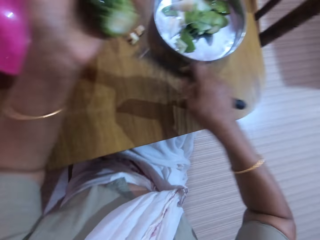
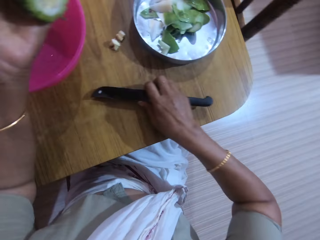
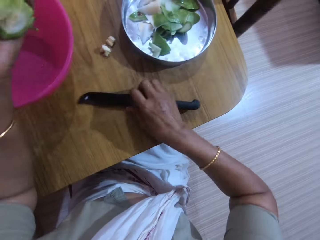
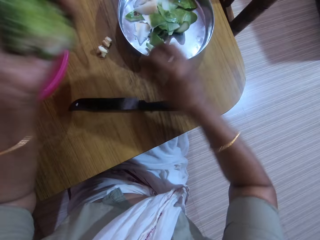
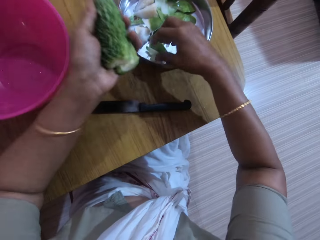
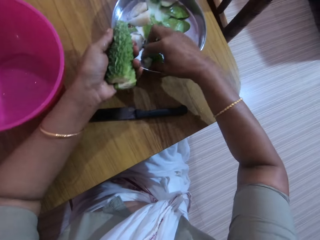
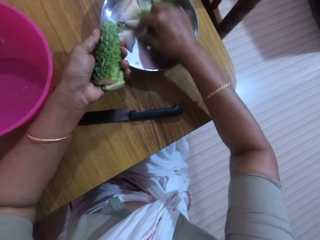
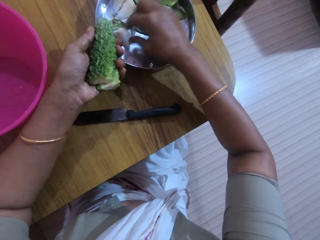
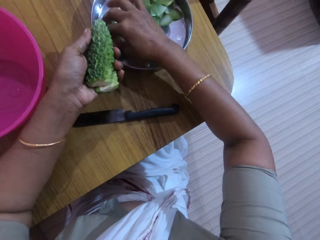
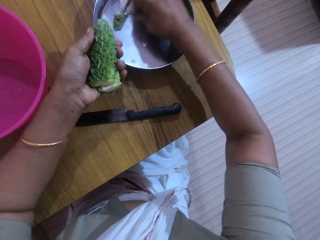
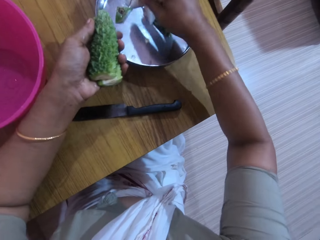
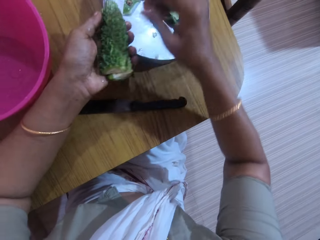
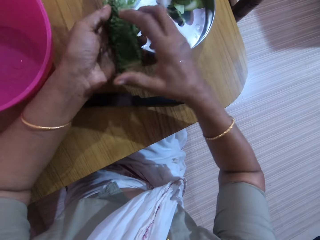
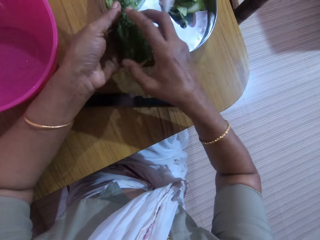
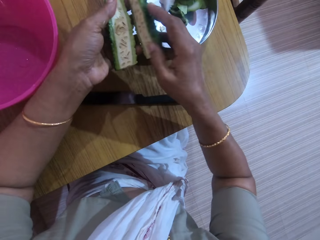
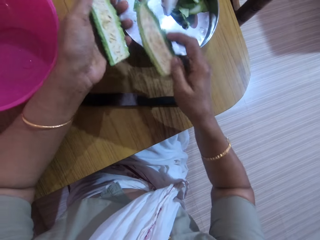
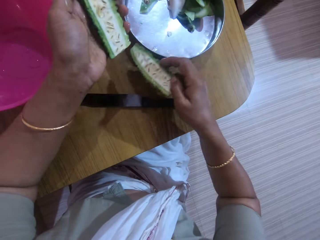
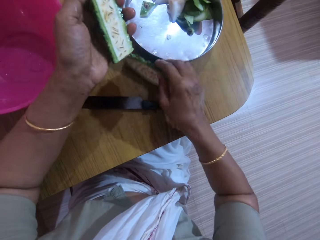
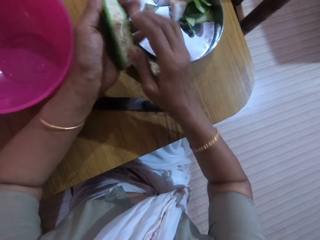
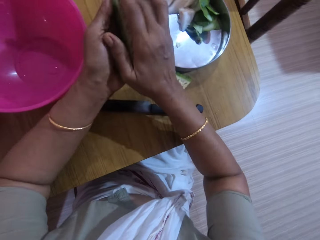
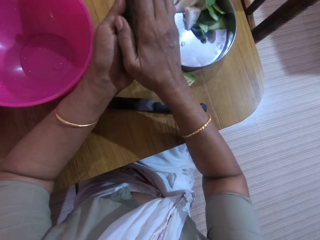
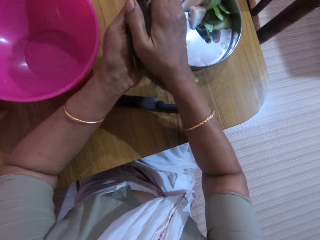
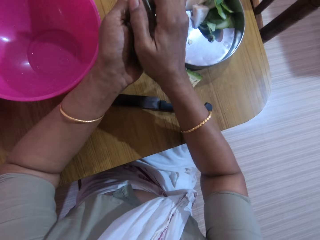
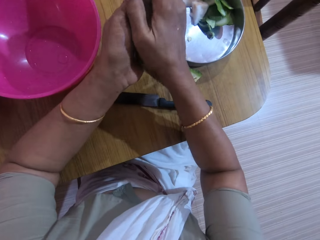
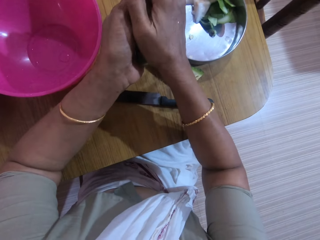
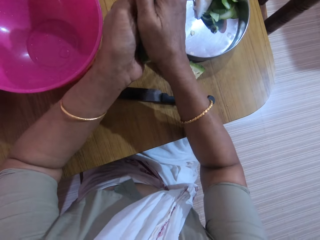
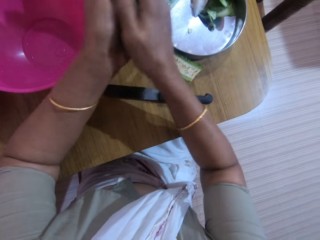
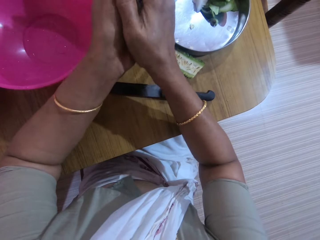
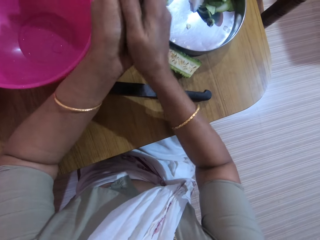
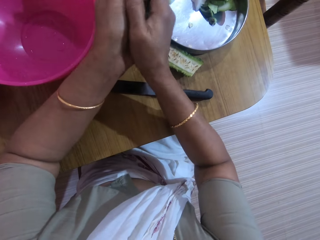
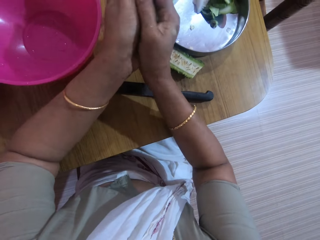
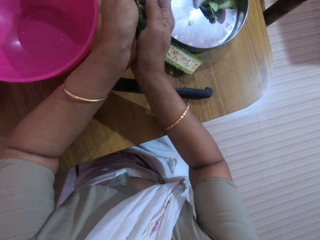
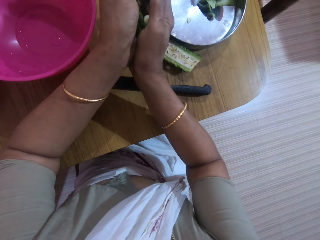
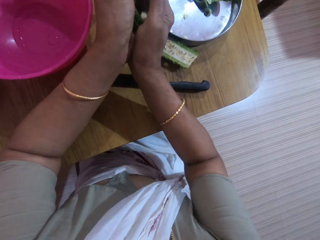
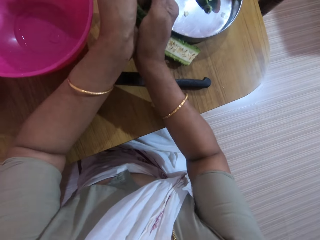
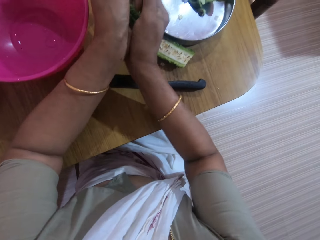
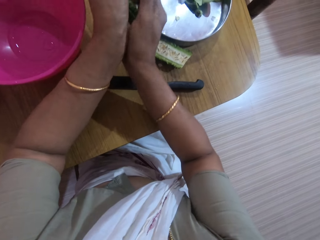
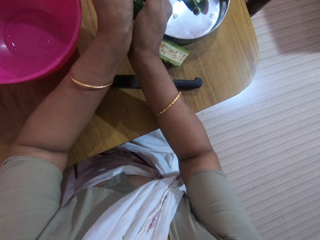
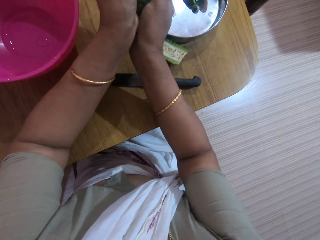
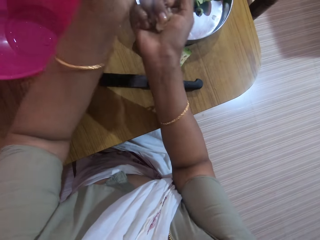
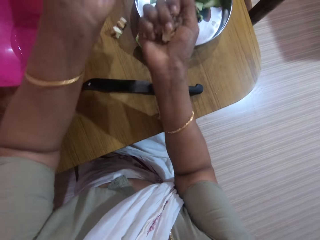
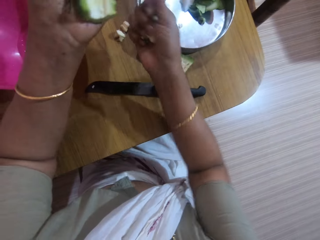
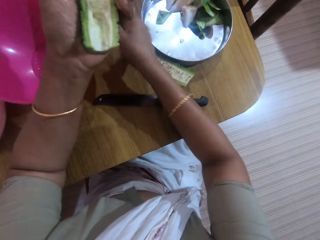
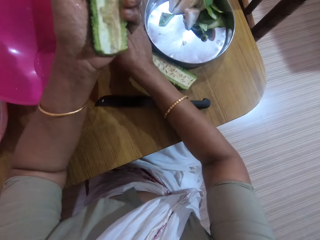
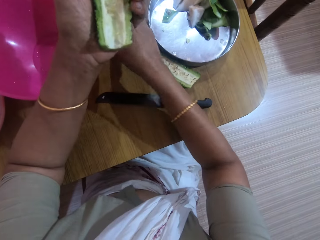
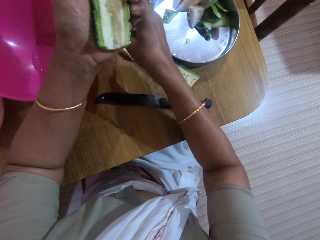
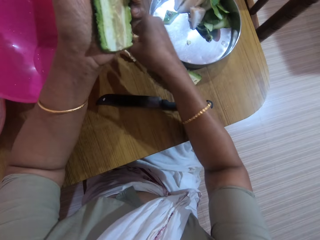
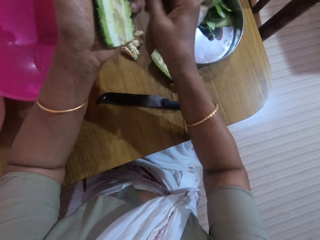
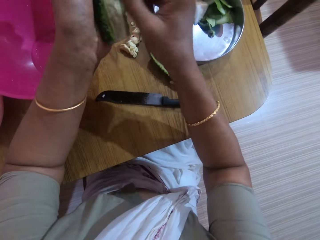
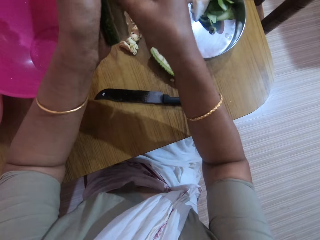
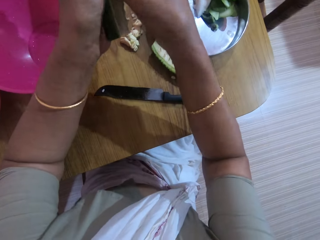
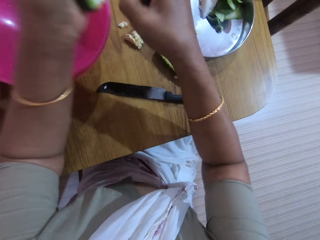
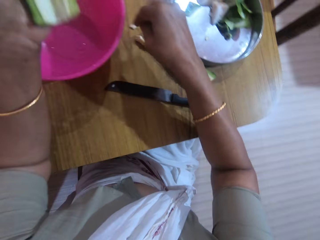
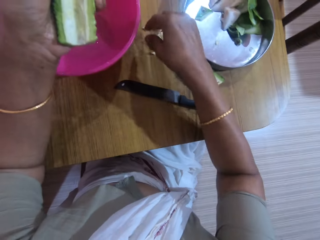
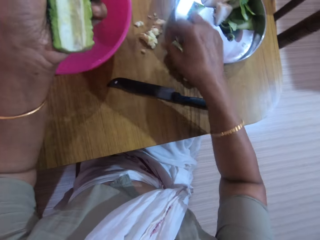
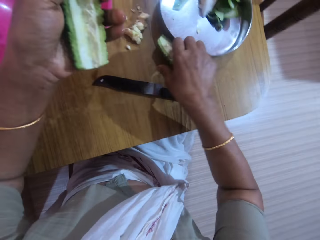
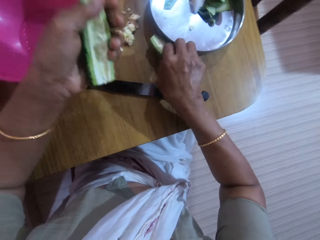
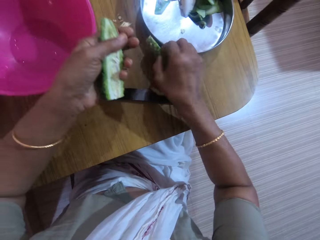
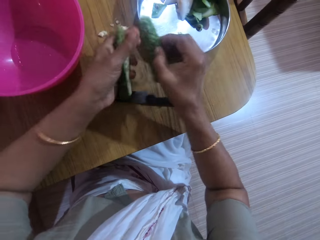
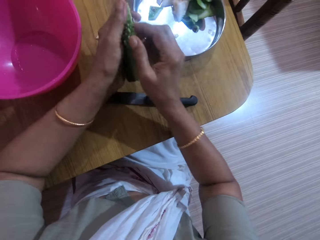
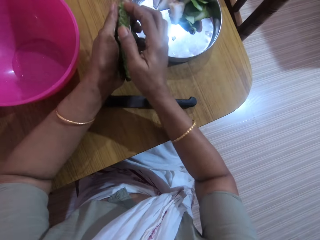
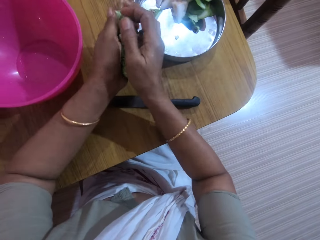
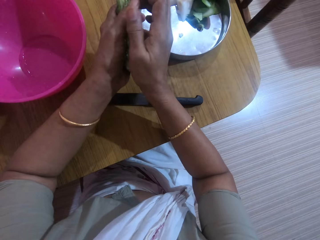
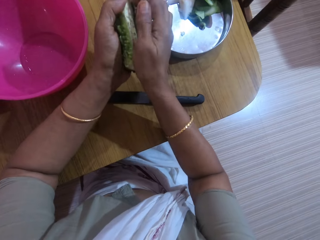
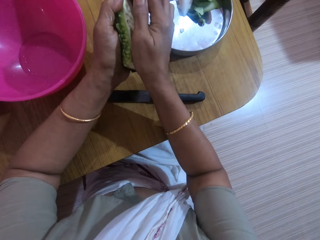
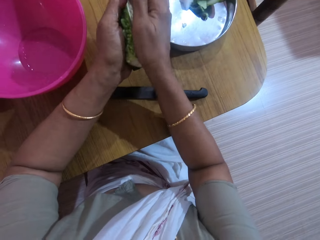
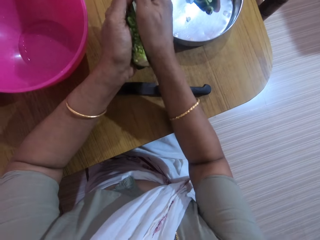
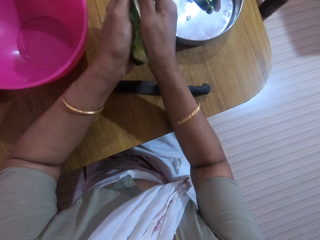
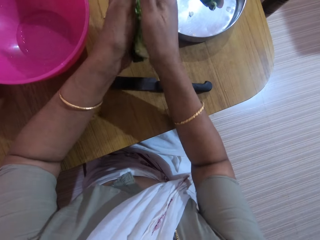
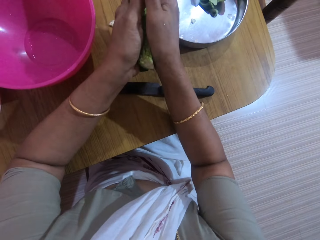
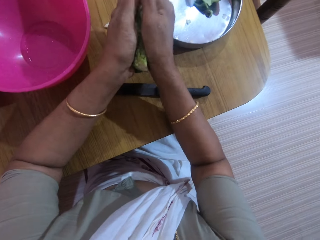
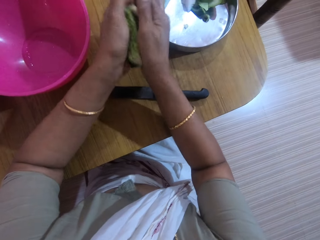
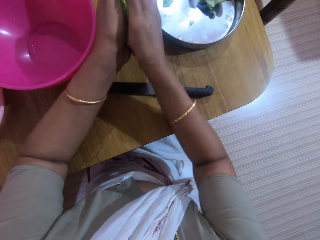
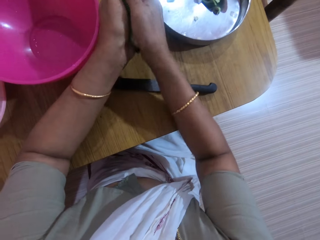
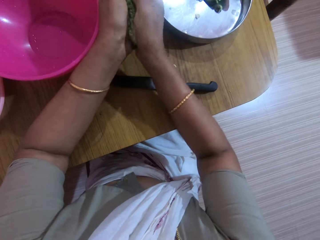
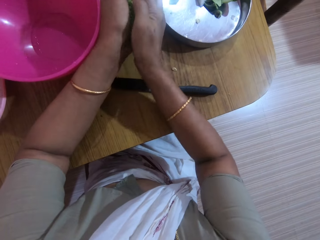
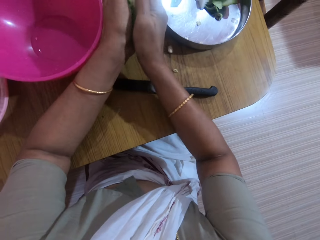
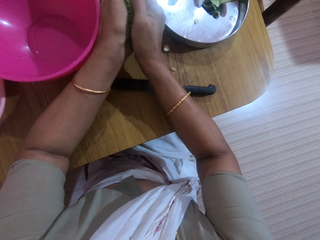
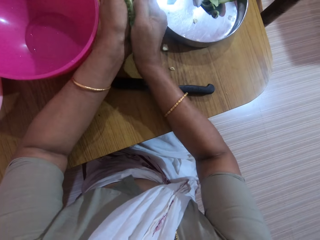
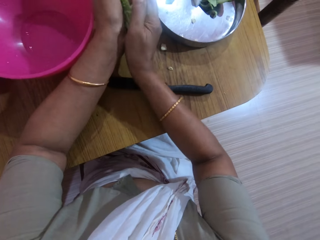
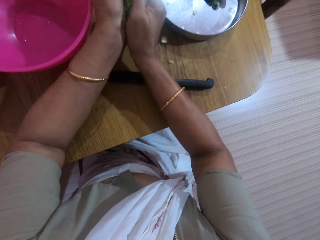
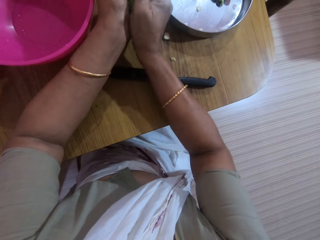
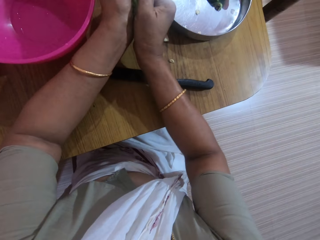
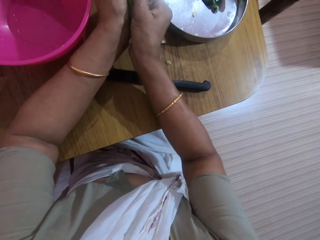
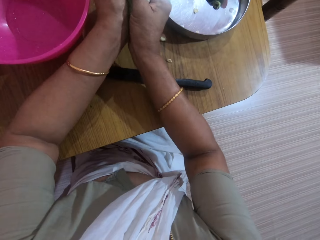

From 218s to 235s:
The camera wearer drops the knife on the table with her right hand. She shifts the peels on the tray with her right hand. She takes a piece of horned melon from her left hand with her right hand. She drops the piece of horned melon on the table with her right hand. She removes seeds from the piece of horned melon in her right hand with her left hand. She drops the seeds on the table with her right hand. She removes a seed from the piece in her right hand with her left hand. She drops the seed on the table with her right hand. She picks the piece of horned melon from the table with her right hand. She places the piece of horned melon on her left hand with her right hand. She removes seeds from the piece of horned melon in her right hand with her left hand.

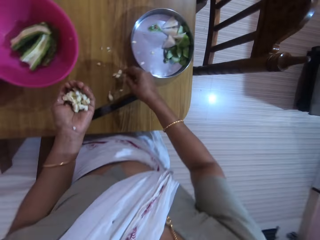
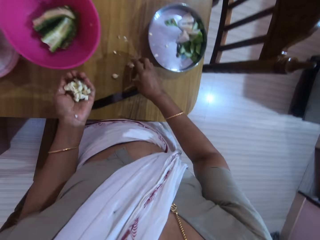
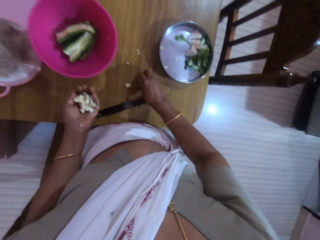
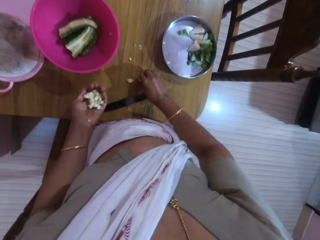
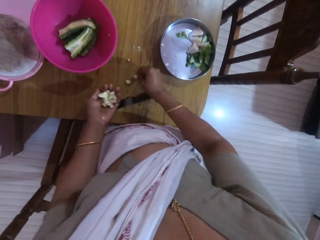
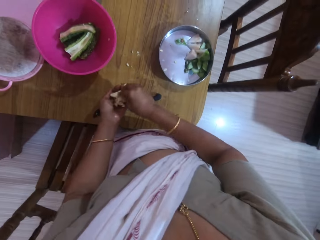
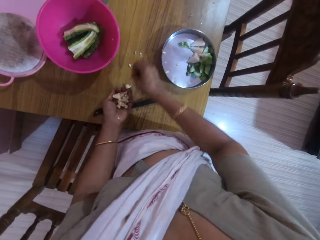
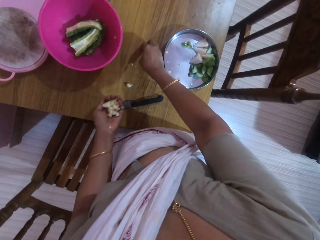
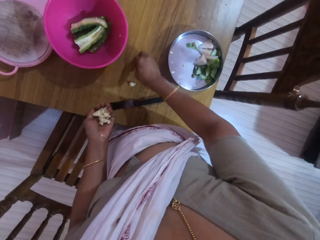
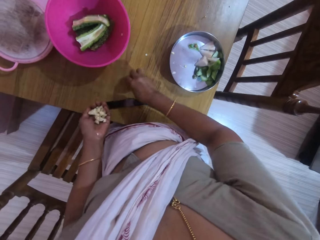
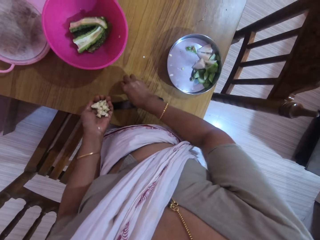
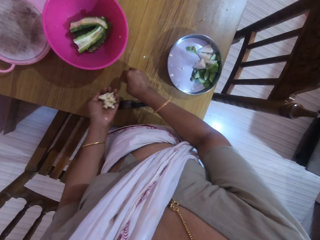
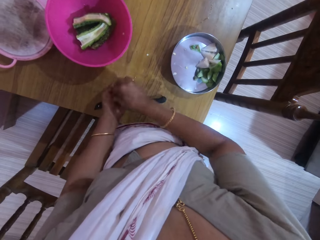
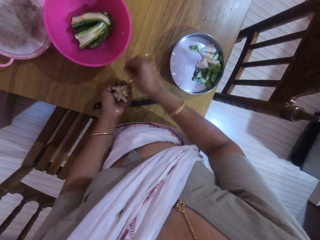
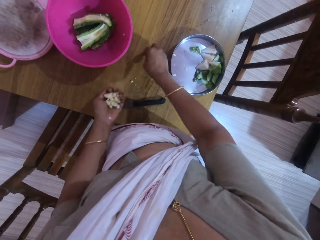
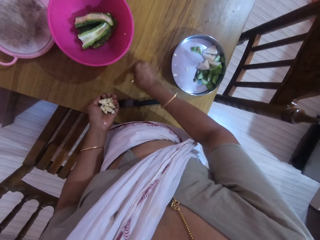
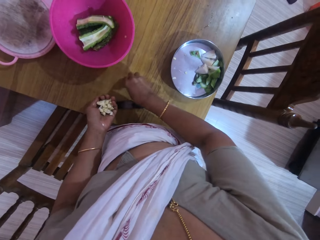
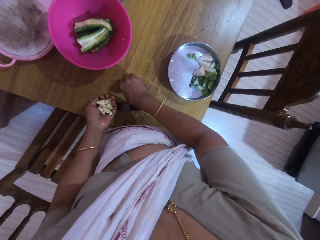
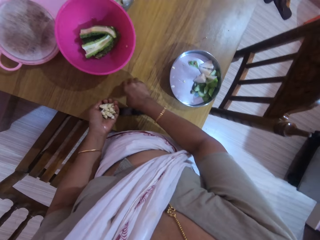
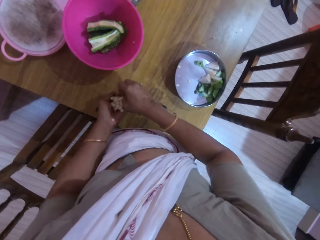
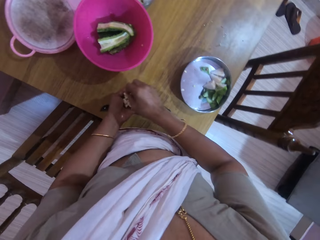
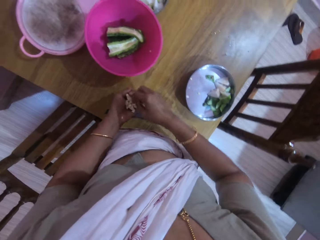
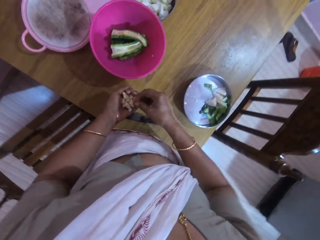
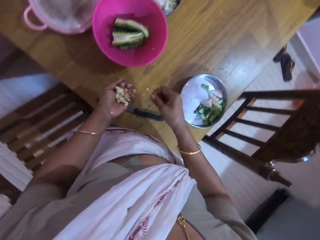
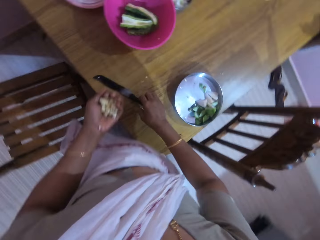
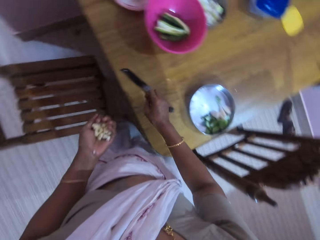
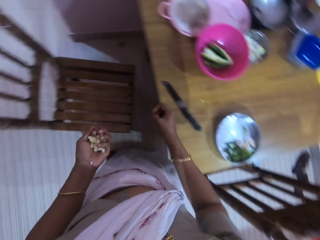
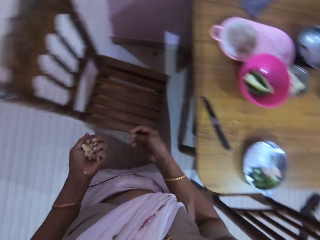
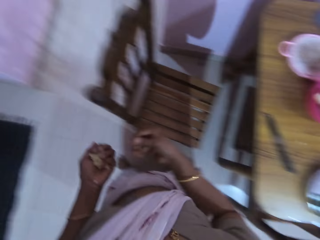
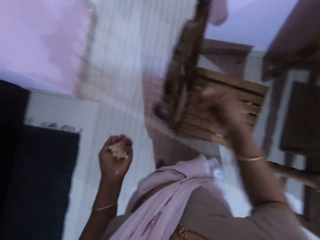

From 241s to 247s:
The camera wearer packs the seeds from the table with her right hand and places the seeds on her left hand with her right hand. She packs the seeds from the table with her right hand and places the seeds on her left hand with her right hand. She packs the seeds from the table with her right hand and places the seeds on her left hand with her right hand.
